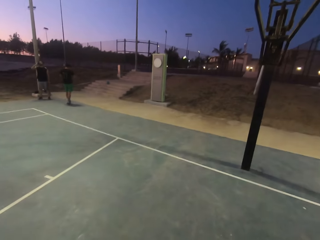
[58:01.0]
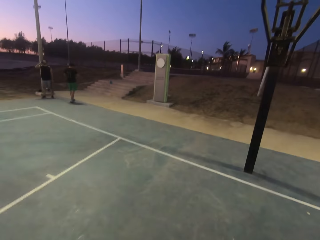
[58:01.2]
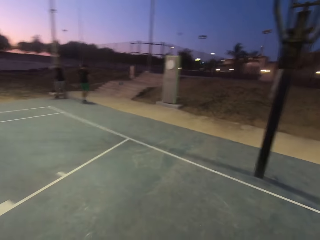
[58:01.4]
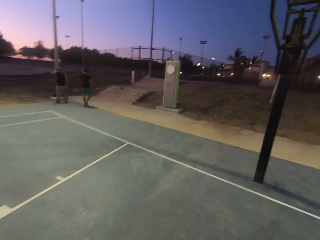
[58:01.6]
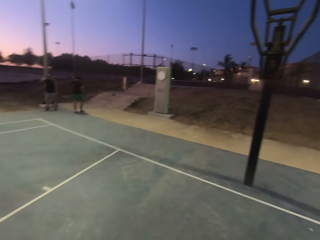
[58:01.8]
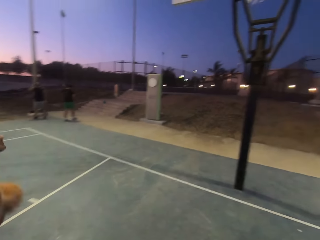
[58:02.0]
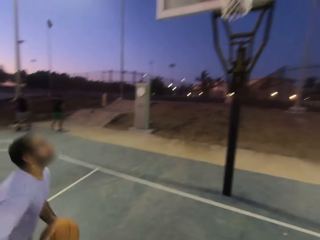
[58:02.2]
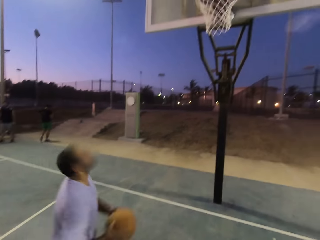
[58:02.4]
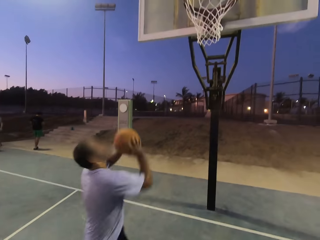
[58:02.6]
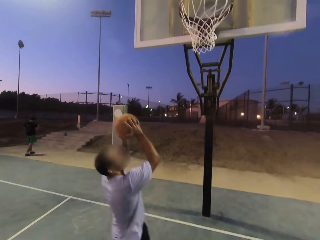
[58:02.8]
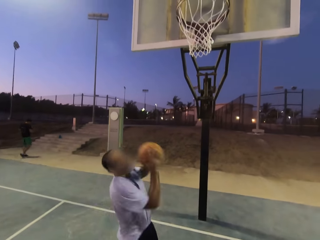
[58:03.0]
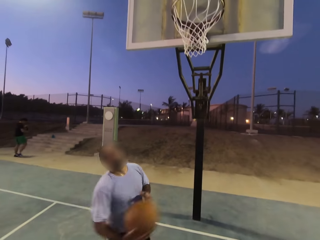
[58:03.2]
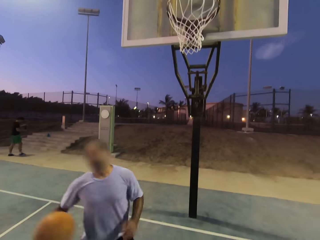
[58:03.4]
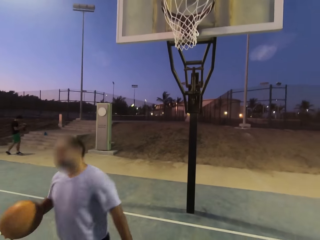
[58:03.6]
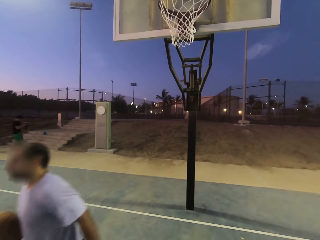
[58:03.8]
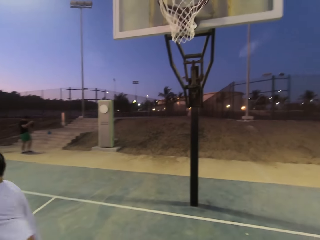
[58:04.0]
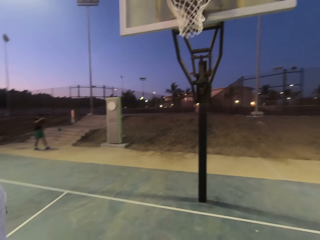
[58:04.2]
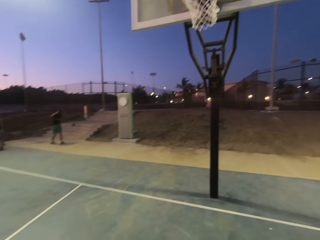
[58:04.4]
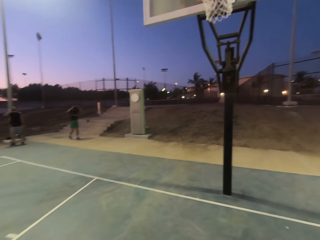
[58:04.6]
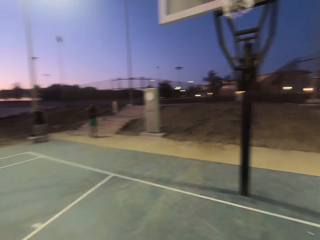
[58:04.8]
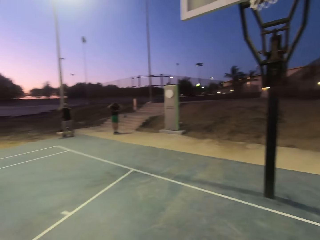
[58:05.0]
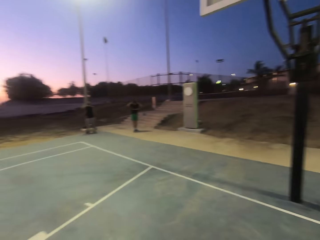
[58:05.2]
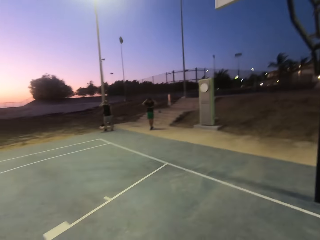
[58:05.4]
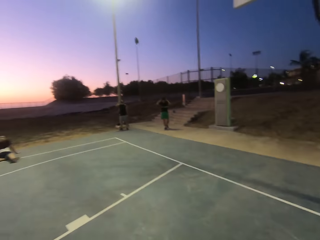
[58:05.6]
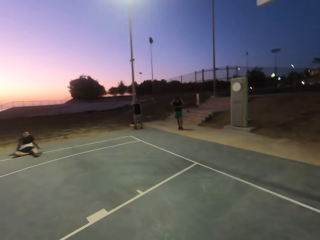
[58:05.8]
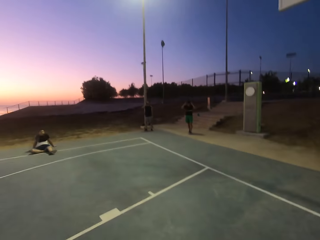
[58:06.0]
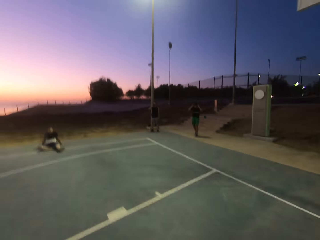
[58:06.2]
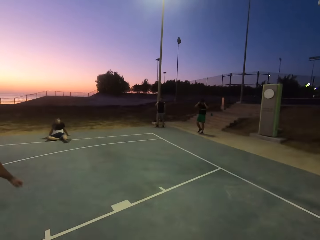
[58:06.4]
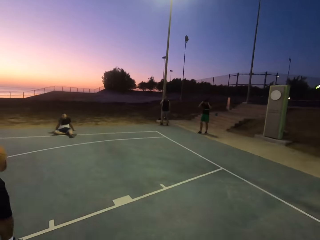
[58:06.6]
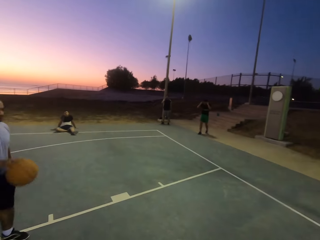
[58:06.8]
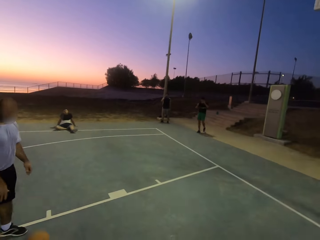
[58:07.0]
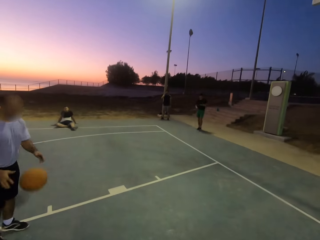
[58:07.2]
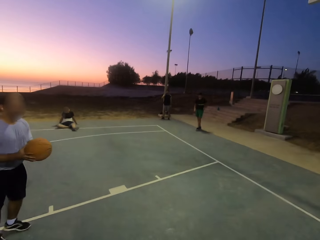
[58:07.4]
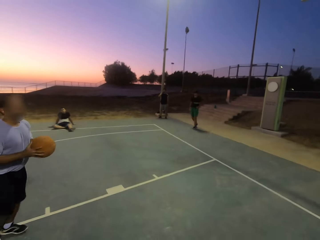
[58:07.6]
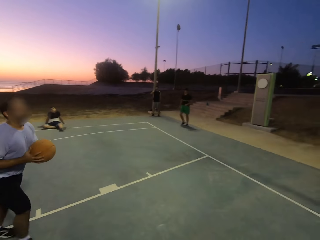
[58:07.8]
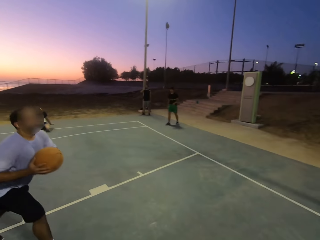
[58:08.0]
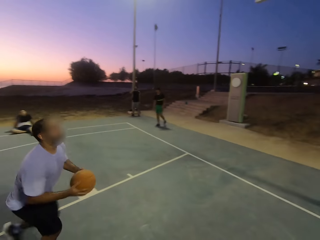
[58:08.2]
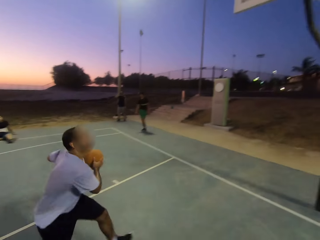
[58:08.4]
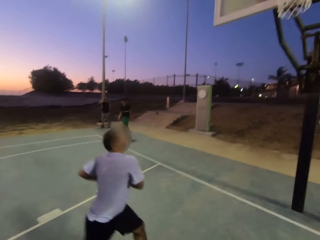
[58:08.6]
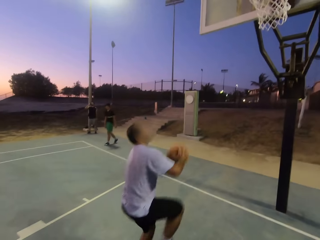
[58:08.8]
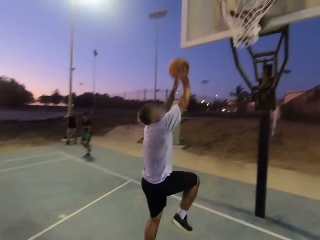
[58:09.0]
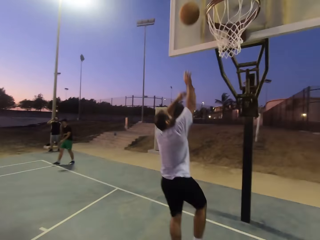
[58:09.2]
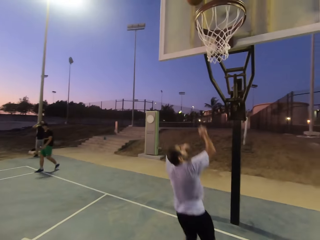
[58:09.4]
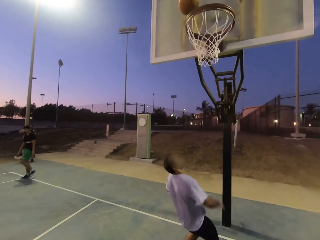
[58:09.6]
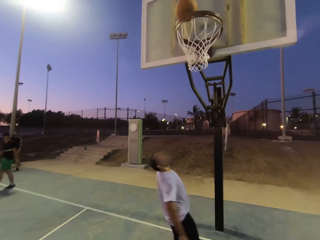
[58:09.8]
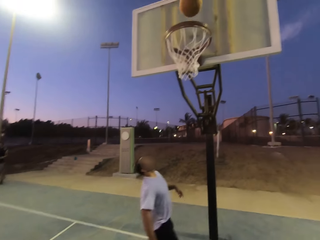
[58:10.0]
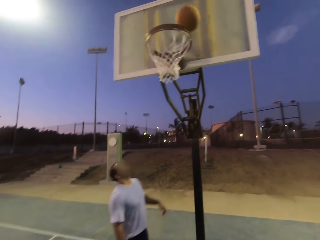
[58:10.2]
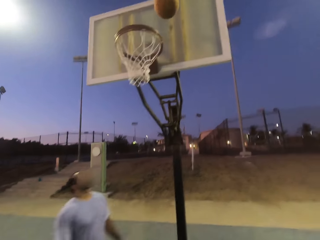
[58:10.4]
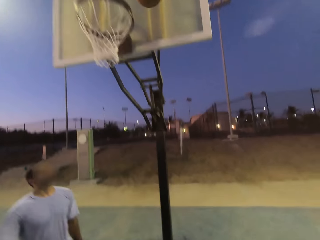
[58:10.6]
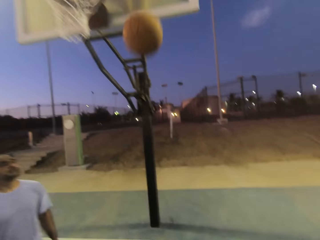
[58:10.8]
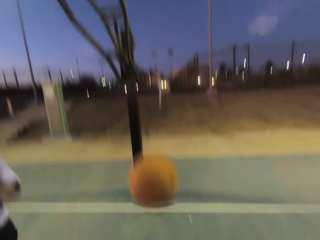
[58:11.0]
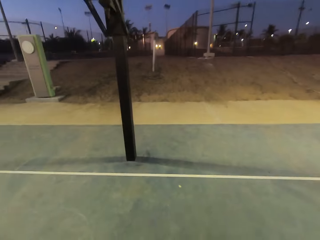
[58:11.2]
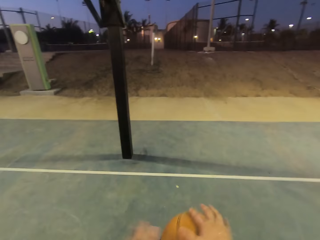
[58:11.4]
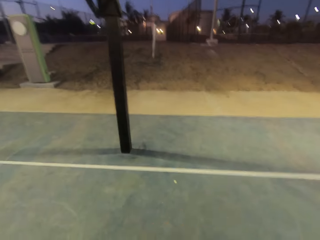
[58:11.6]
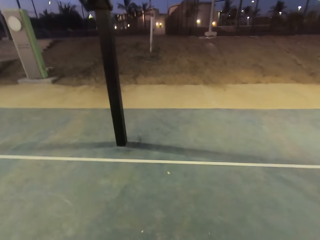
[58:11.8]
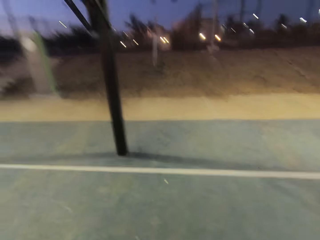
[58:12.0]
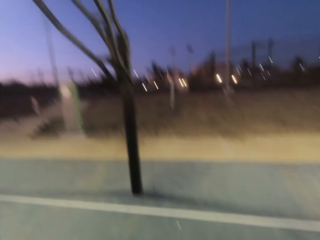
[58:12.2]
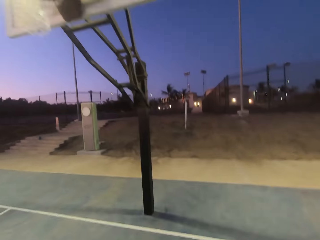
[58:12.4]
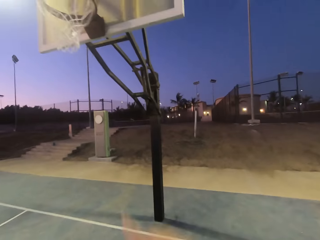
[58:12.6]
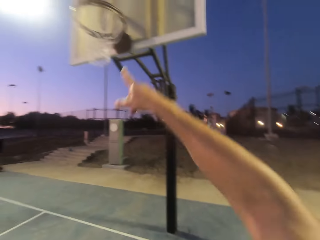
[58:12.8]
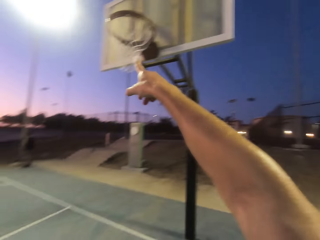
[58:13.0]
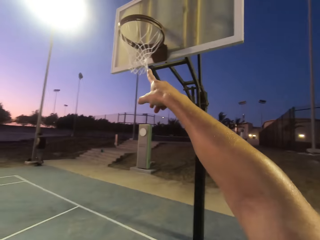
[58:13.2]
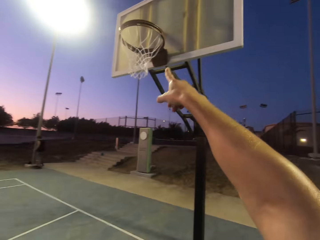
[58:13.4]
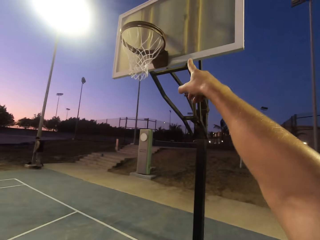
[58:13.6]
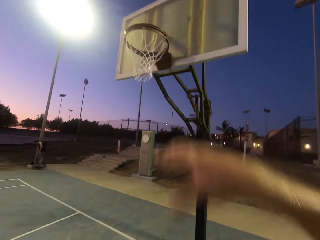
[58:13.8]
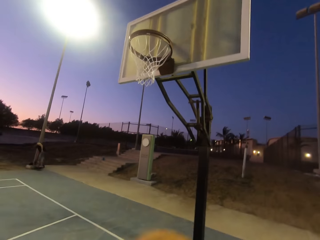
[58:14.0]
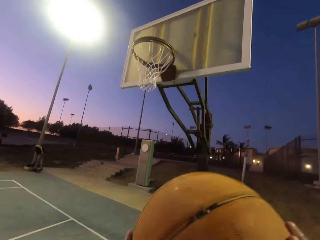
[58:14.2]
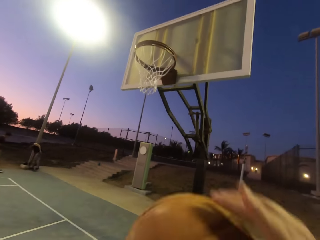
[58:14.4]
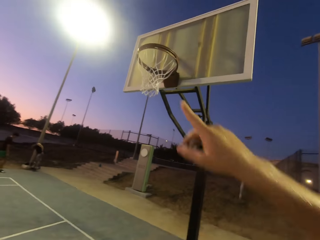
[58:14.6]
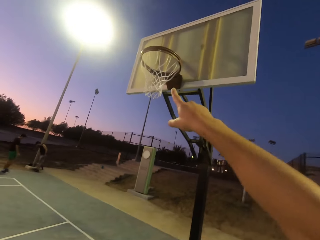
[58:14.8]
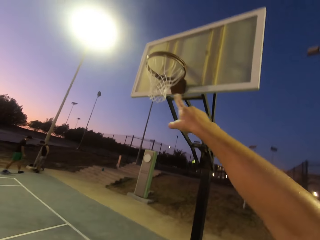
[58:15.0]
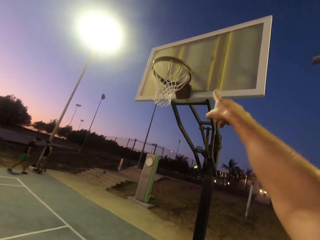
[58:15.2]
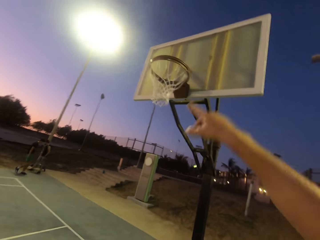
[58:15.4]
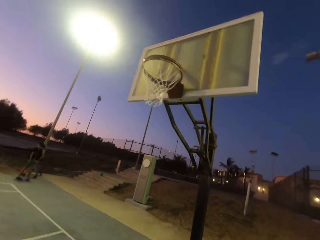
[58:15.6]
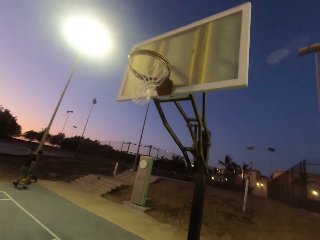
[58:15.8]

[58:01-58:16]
A man runs with the ball. The man dribbles the ball and throws the ball towards the net. The camera wearer picks up the ball. They point at the hoop. They explain something.

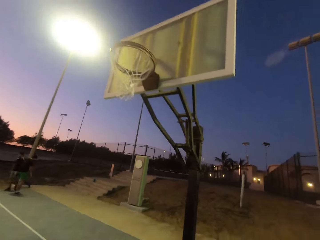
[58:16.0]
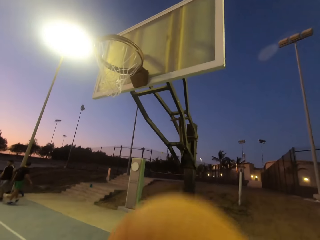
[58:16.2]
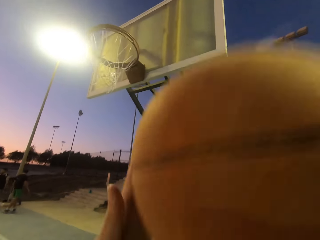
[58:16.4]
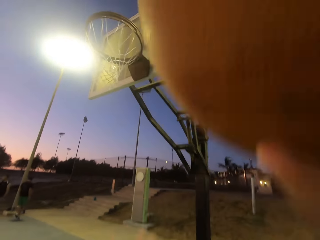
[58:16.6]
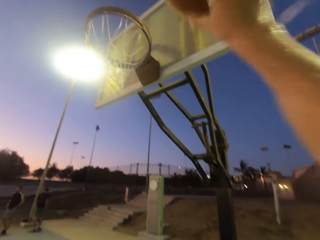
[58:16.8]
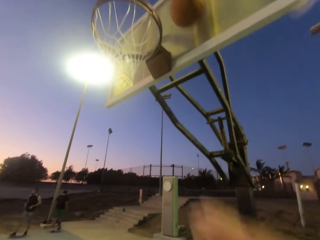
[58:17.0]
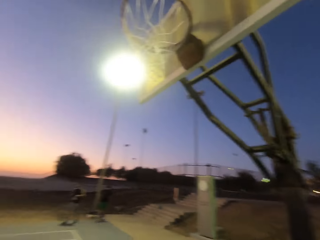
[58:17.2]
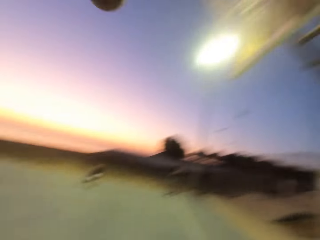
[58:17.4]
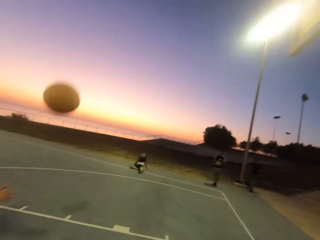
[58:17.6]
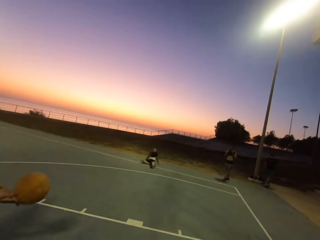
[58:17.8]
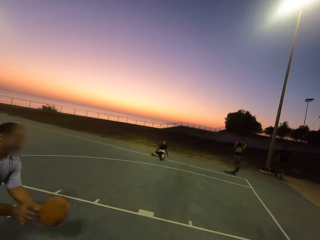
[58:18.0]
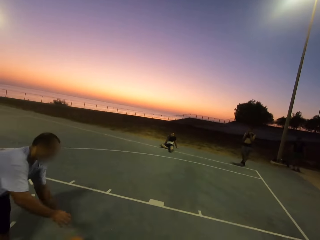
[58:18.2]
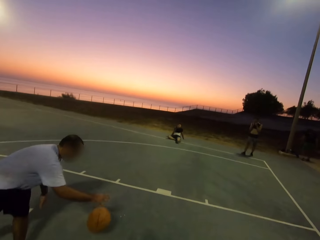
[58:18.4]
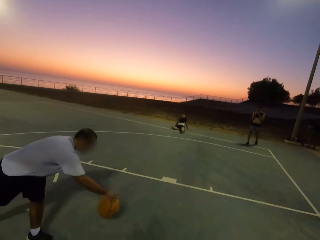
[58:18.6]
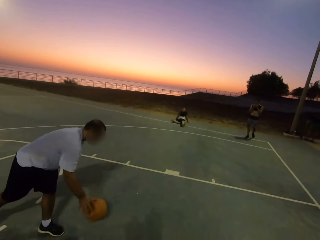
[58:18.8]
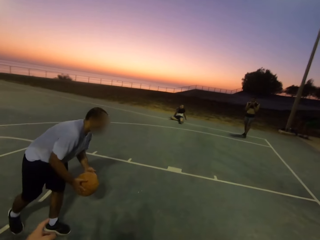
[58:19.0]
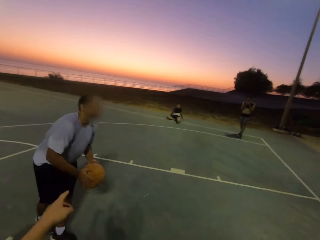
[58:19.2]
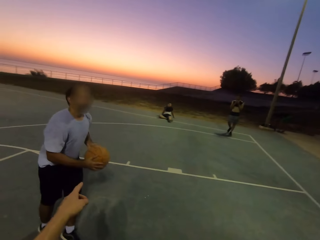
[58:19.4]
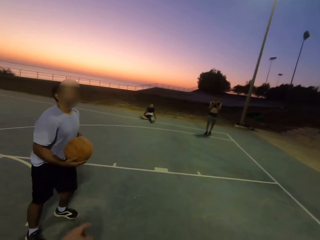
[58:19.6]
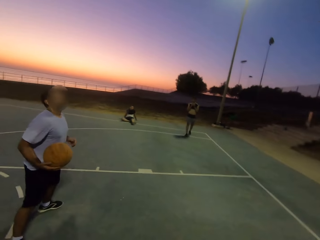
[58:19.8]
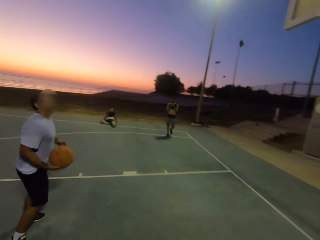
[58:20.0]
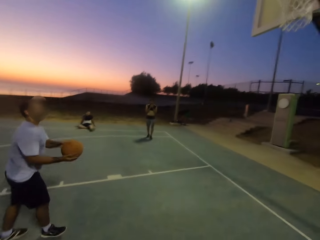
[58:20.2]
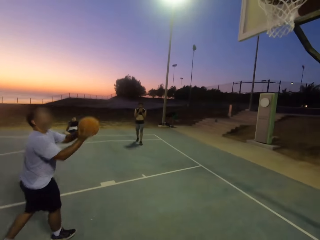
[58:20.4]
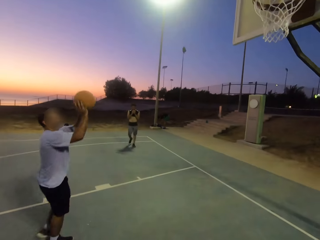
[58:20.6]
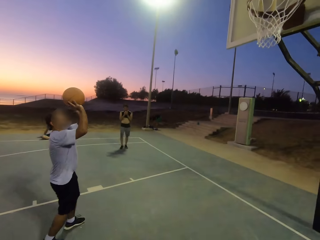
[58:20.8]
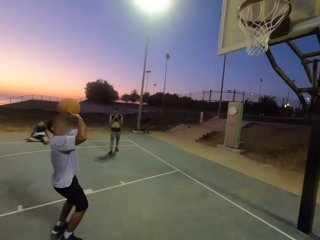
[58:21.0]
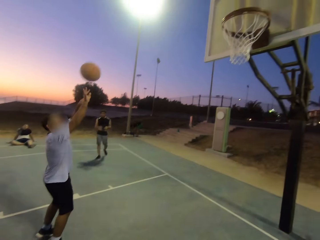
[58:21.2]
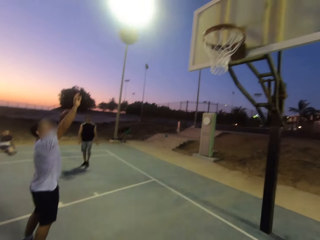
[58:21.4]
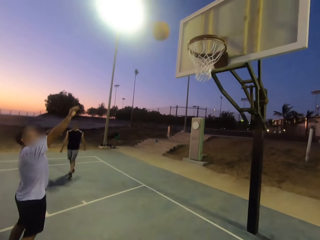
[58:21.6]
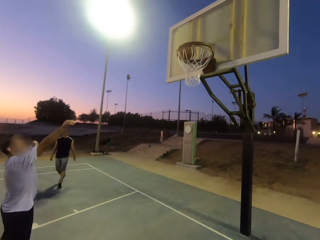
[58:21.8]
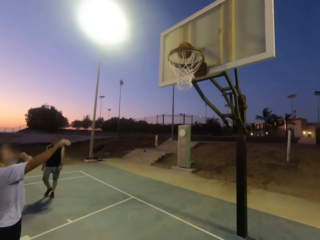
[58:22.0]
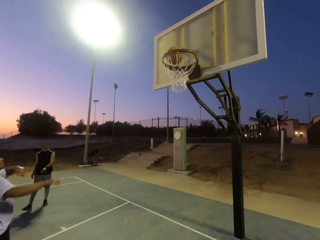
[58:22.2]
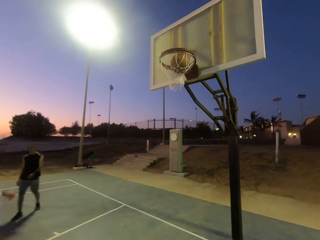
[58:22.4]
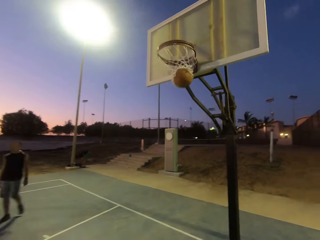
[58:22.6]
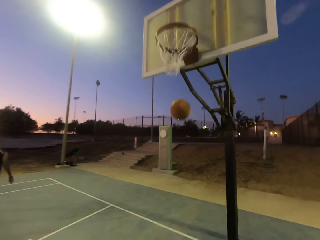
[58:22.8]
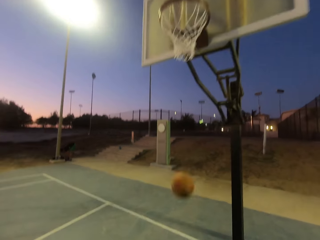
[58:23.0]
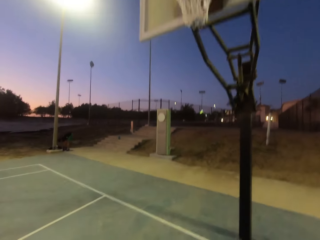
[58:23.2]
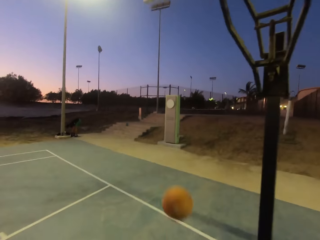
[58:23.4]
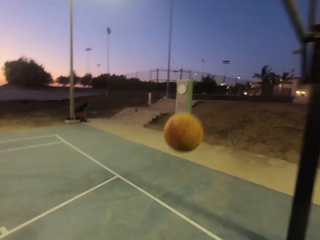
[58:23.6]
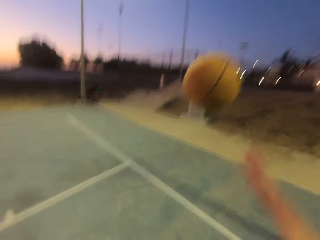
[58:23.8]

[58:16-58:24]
The camera wearer throws the ball in the hoop. A man picks up the ball. He dribbles the ball. The man throws the ball in the hoop.
